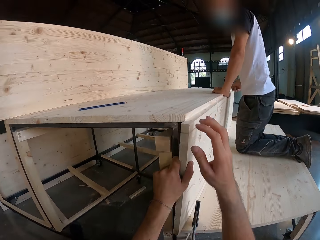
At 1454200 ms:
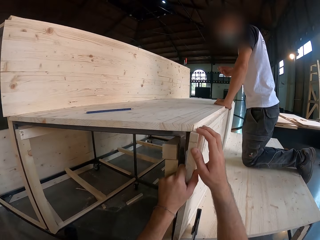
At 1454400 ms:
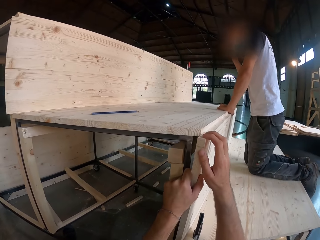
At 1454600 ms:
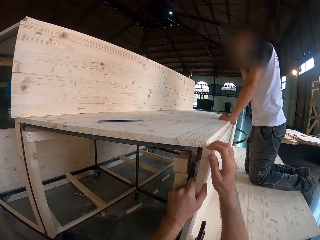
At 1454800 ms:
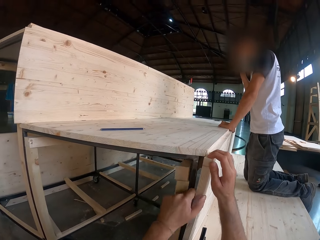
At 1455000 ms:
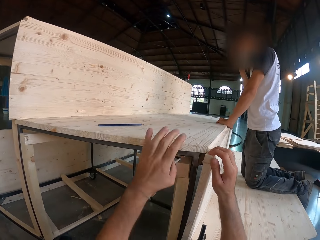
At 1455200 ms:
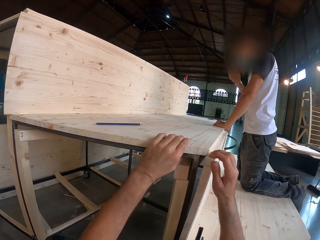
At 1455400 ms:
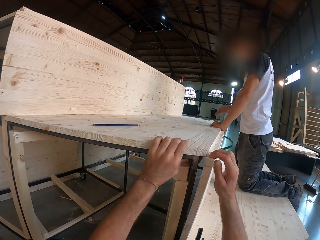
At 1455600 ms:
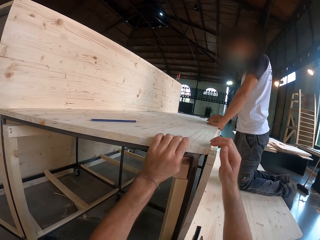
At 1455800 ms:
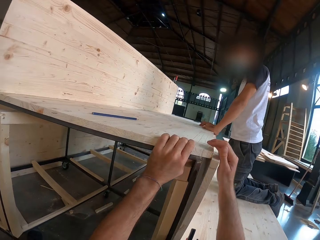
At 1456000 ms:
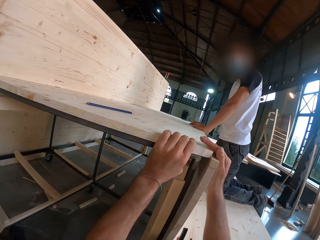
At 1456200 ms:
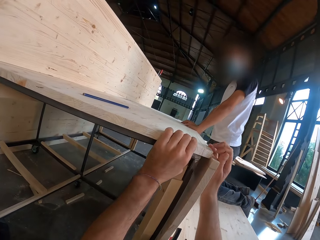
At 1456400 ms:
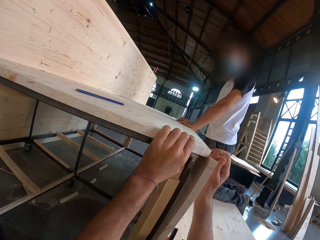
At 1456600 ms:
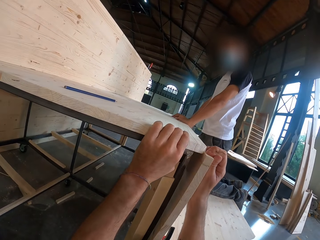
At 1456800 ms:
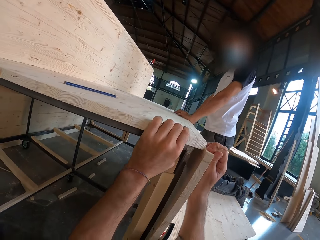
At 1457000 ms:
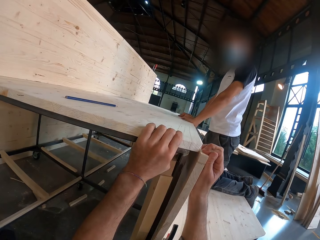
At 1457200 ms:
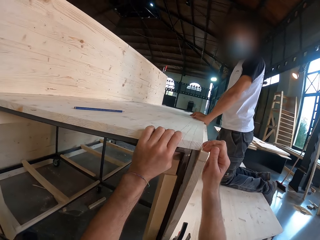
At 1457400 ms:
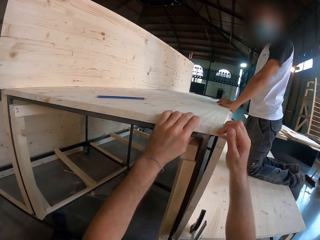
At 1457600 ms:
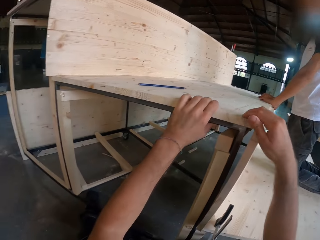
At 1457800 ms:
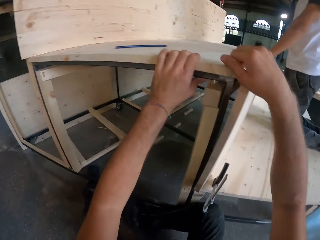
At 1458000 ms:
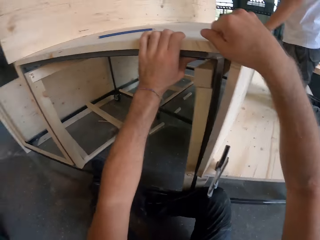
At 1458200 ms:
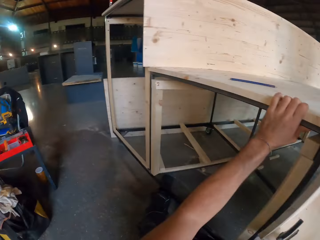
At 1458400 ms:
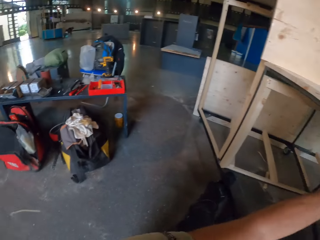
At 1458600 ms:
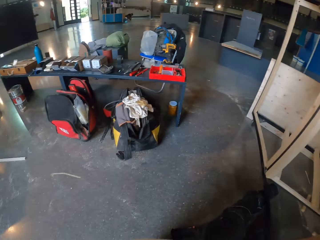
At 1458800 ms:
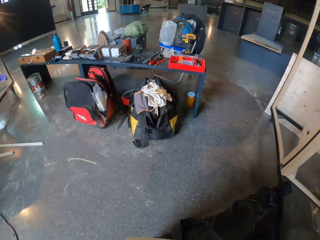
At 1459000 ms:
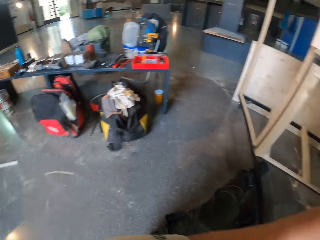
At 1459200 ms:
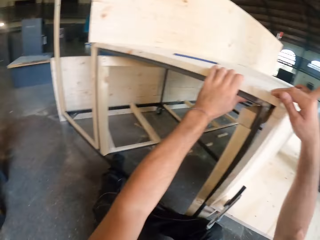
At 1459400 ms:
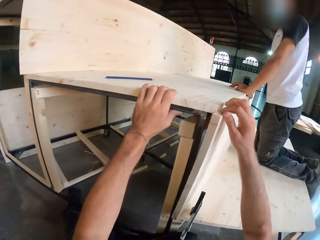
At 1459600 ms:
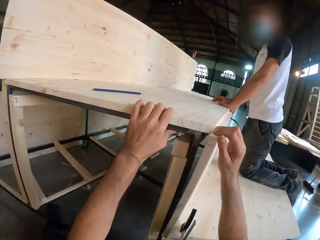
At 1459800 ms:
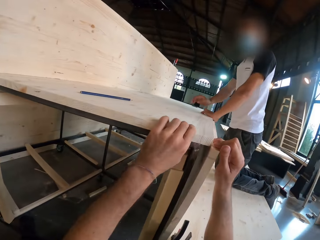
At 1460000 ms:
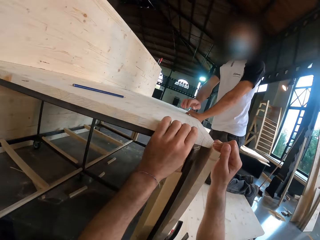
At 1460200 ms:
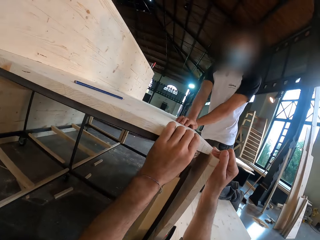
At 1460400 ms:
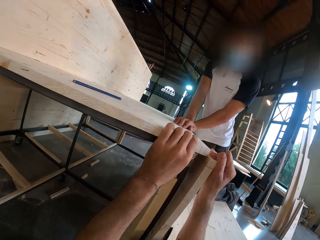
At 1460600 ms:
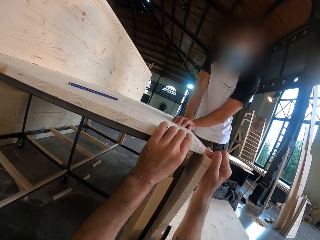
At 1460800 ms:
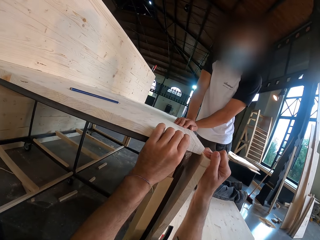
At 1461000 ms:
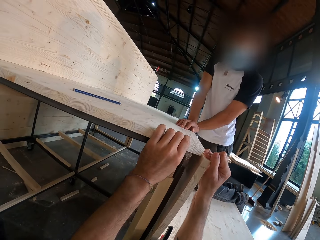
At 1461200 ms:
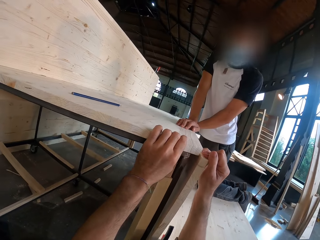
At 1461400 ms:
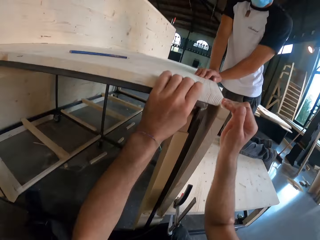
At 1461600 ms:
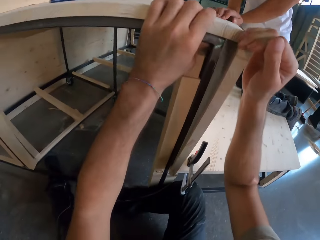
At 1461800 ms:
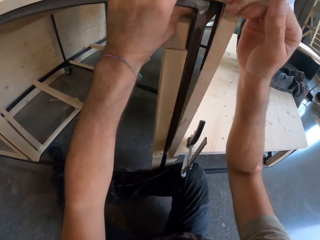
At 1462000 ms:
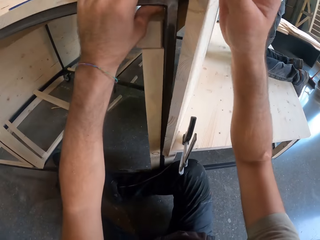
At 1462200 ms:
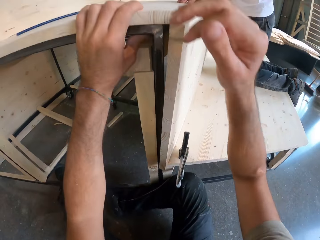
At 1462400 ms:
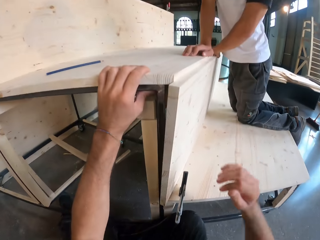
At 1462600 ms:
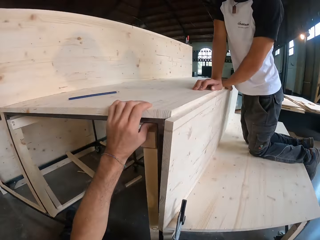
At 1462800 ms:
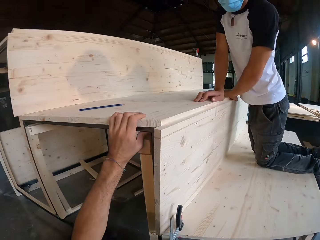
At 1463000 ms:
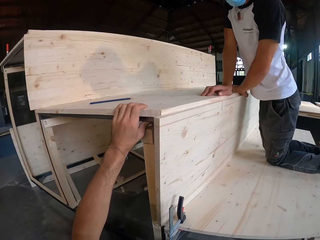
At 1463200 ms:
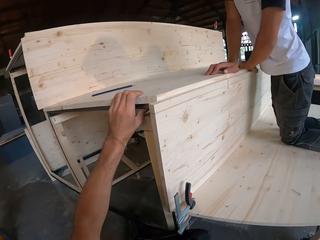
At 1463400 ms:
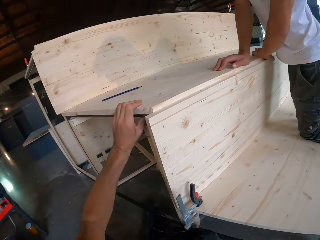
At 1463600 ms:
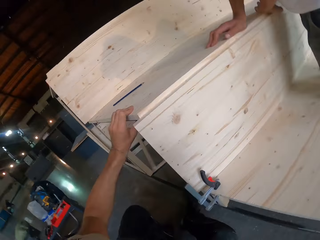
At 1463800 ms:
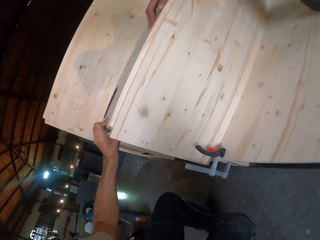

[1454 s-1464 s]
The camera wearer places his right hand on the wood.

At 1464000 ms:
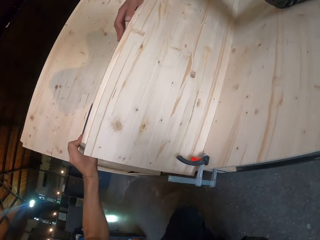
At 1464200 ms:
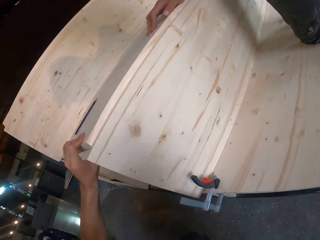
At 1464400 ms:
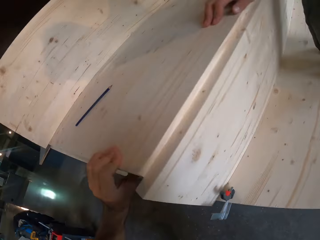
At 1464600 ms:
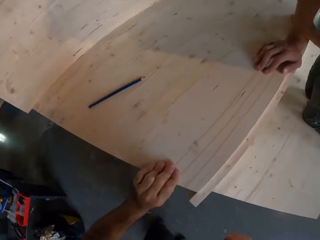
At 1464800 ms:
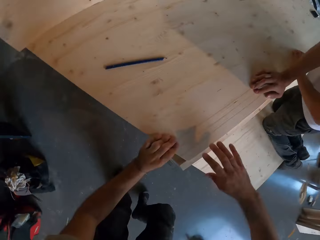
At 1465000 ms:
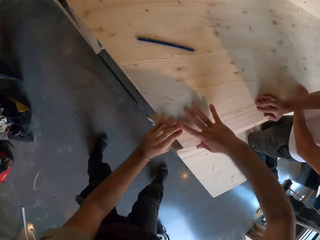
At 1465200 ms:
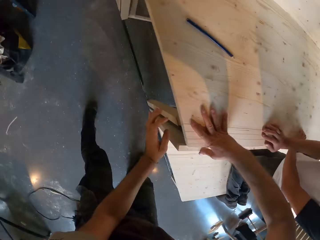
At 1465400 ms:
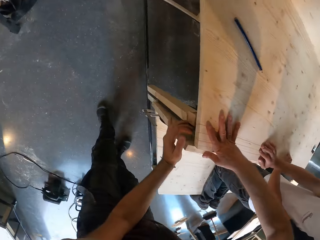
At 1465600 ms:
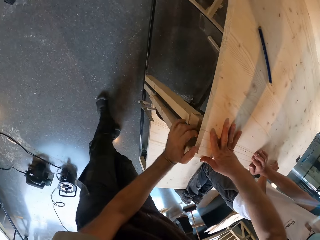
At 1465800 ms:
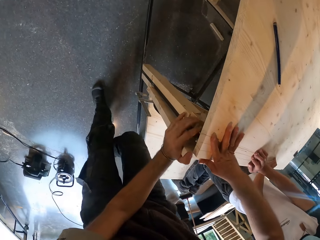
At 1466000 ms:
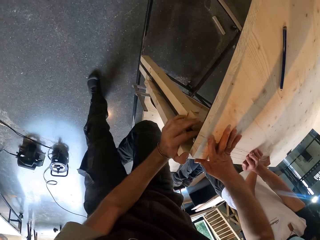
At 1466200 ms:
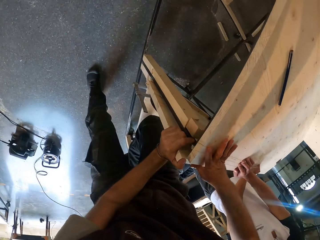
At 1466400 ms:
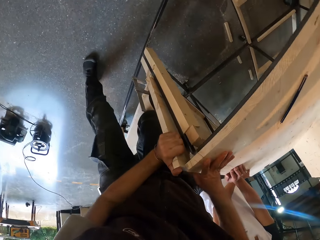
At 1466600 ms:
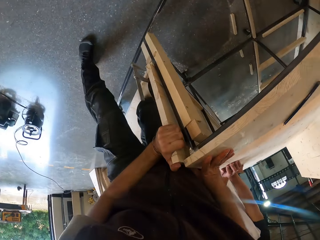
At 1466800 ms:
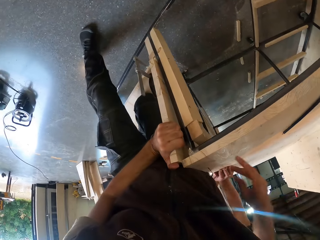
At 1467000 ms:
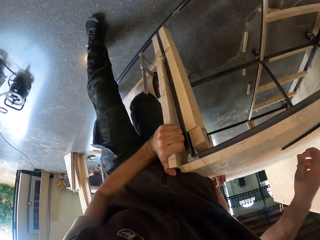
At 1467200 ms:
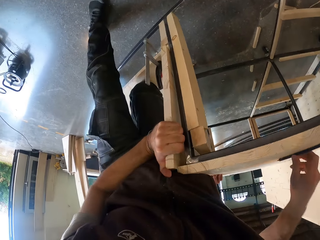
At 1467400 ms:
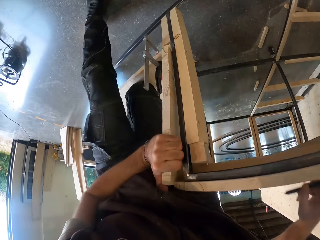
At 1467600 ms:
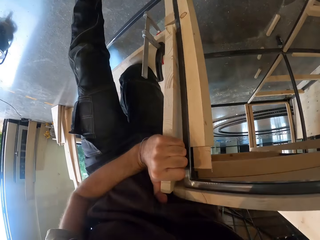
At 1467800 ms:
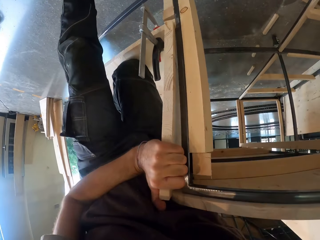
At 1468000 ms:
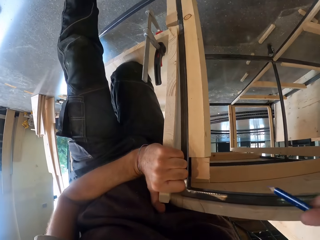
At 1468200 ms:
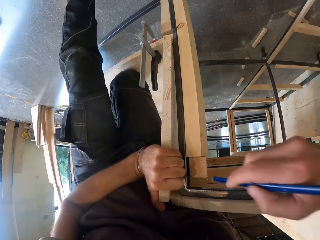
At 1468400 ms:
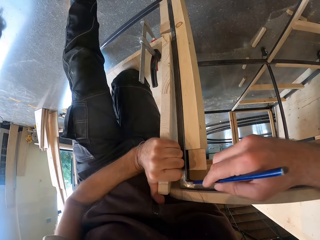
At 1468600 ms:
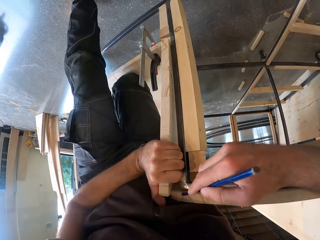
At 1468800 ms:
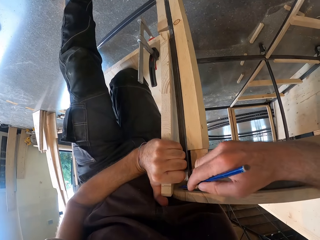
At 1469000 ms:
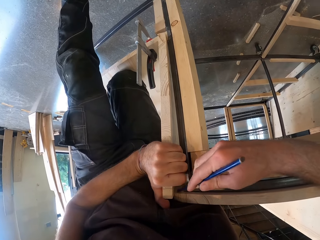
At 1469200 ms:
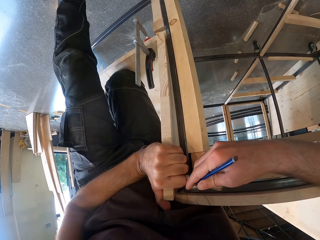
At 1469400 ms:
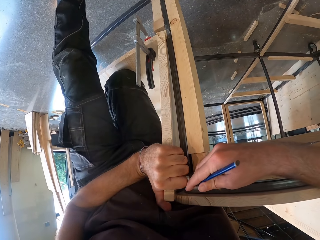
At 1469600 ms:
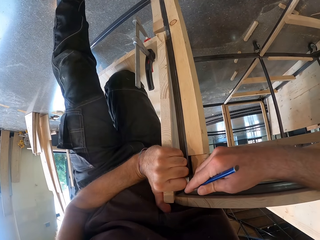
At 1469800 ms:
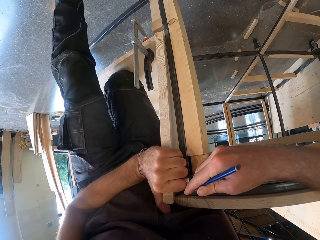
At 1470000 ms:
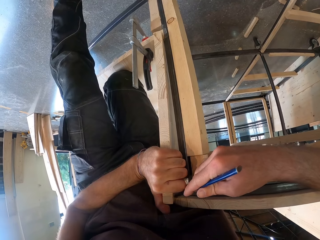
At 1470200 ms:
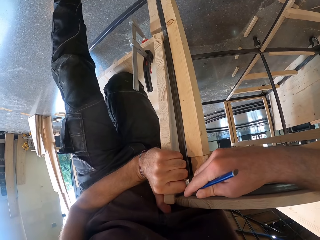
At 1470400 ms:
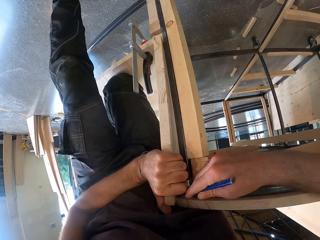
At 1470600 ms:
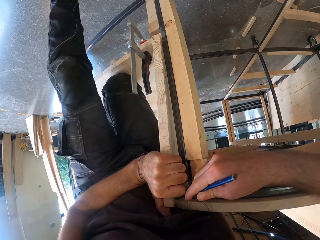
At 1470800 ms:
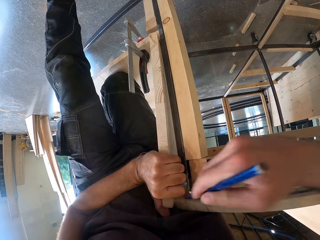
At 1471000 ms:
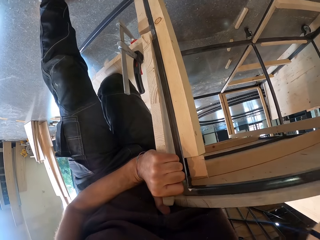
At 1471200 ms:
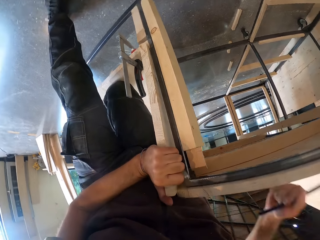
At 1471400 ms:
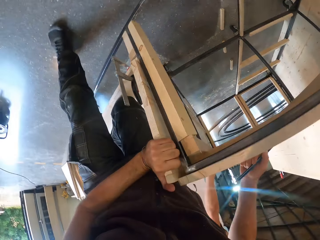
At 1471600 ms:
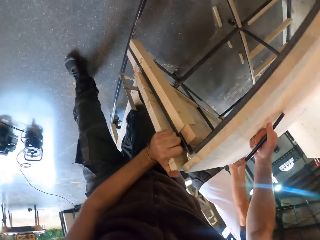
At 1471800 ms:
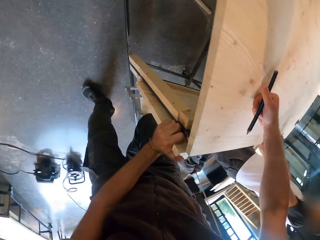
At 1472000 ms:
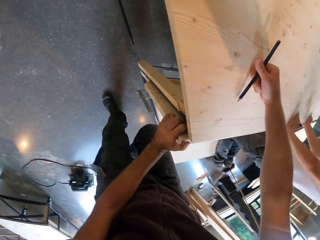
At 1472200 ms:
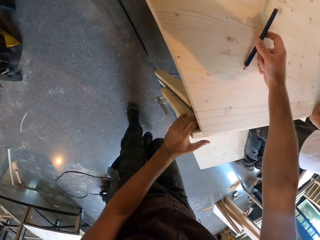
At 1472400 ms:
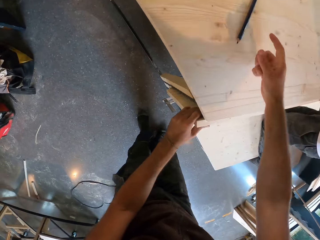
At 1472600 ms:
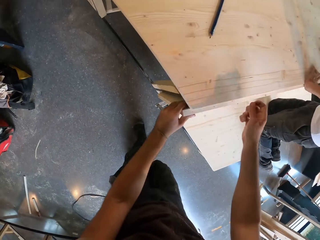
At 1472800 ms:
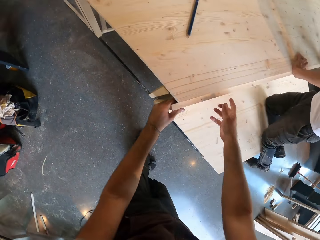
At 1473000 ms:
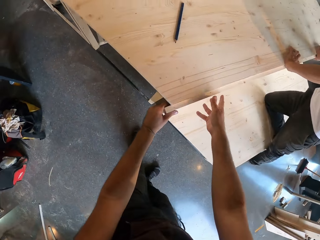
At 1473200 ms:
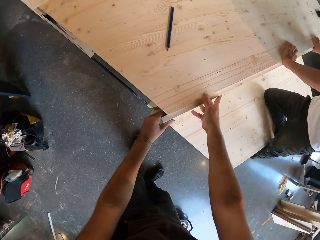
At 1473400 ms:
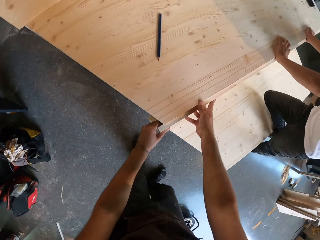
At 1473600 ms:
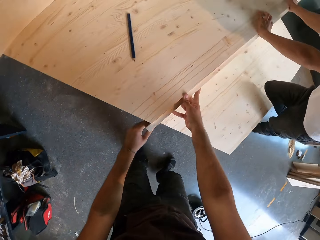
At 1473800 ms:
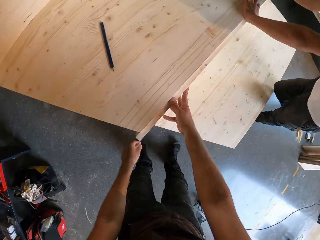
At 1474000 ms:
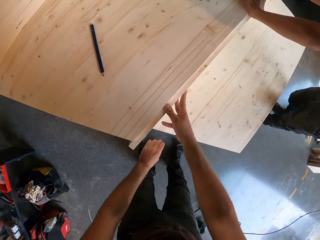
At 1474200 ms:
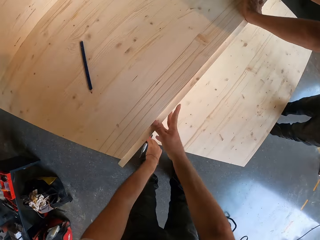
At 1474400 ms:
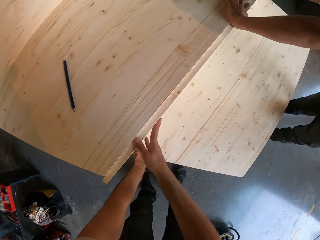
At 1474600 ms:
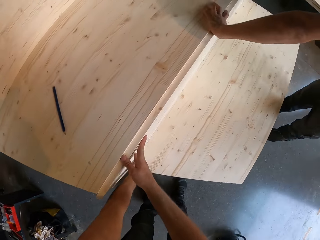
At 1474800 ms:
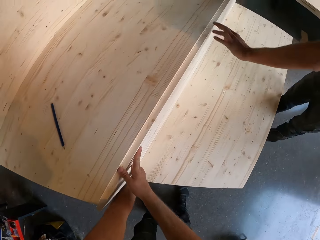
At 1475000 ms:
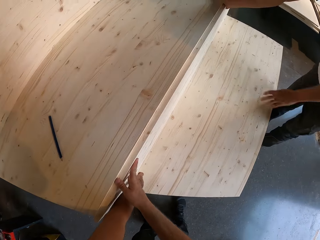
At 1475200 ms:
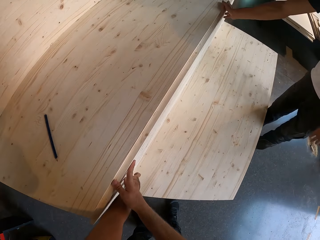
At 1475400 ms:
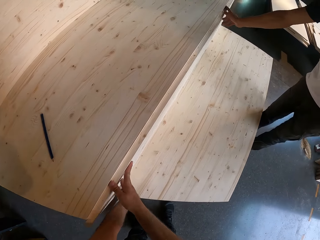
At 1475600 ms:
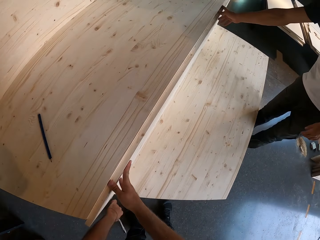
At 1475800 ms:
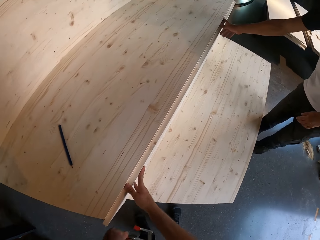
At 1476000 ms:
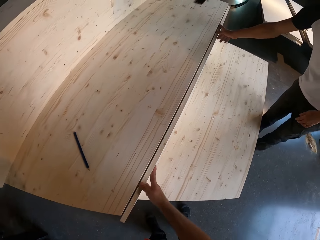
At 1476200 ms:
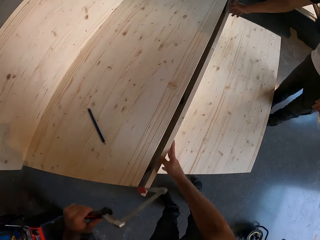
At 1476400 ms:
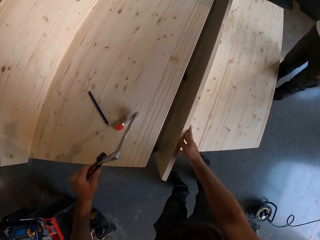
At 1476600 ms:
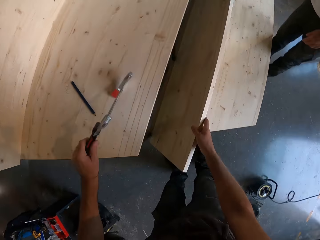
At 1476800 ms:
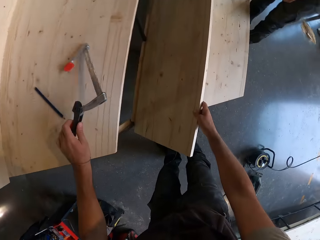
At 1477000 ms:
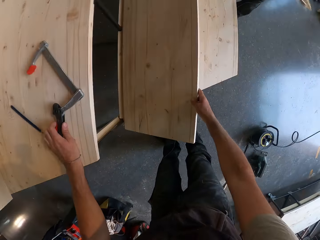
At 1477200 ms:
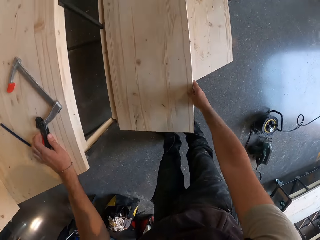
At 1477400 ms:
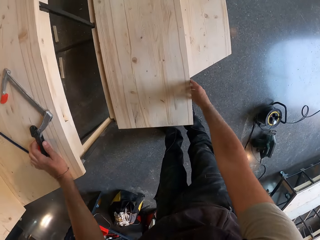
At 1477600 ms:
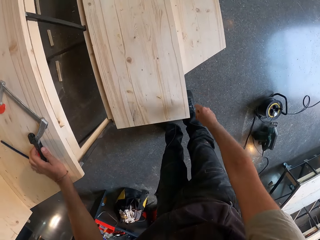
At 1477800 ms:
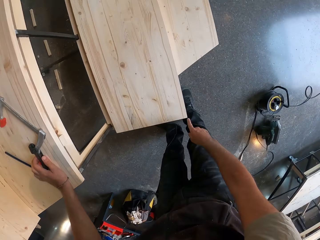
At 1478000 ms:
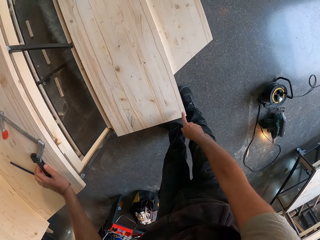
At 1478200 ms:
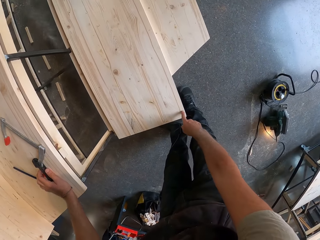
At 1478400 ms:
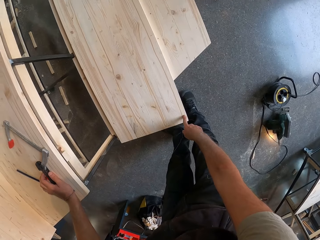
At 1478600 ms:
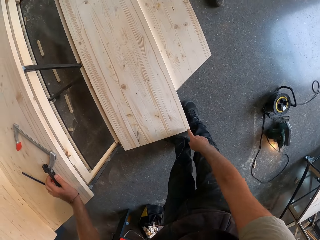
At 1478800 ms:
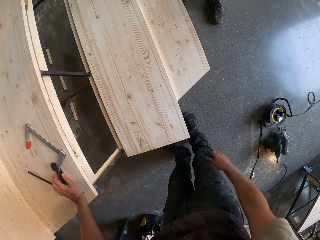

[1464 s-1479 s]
The camera wearer stands. He places his right hand on the wood. He does so again. He picks the pencil from the bench with his right hand. He marks the bench with the pencil in his right hand. He places his right hand on the wood. He removes his right hand from the wood structure. He drops the pencil on the bench with his right hand. A man climbs down the structure. The camera wearer removes the clamp from the bench with his left hand. He adjusts a plank with his right hand. He removes the wood from the structure. He drops the clamp on the bench with his left hand.
